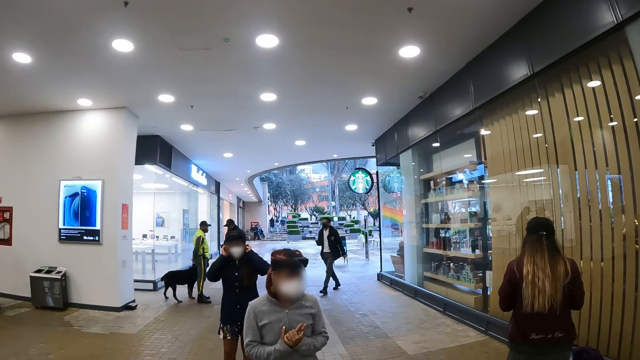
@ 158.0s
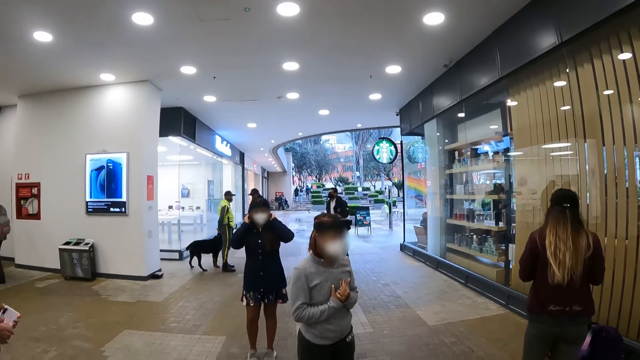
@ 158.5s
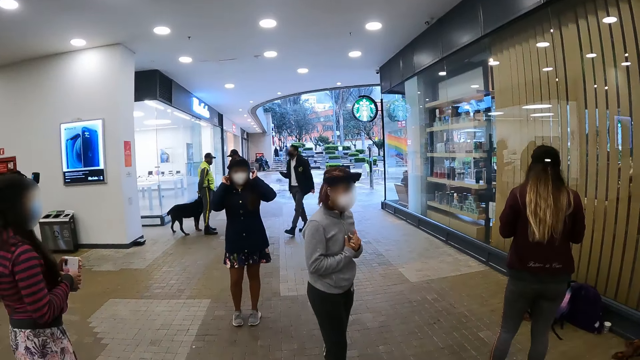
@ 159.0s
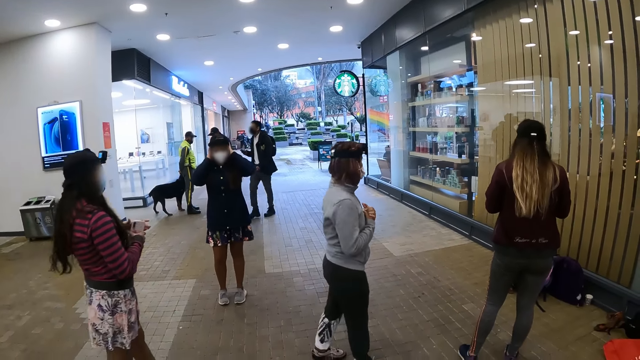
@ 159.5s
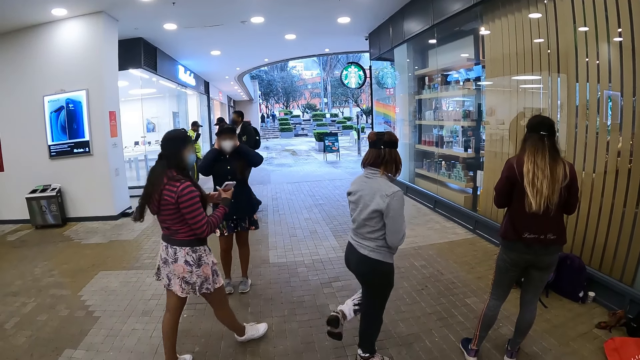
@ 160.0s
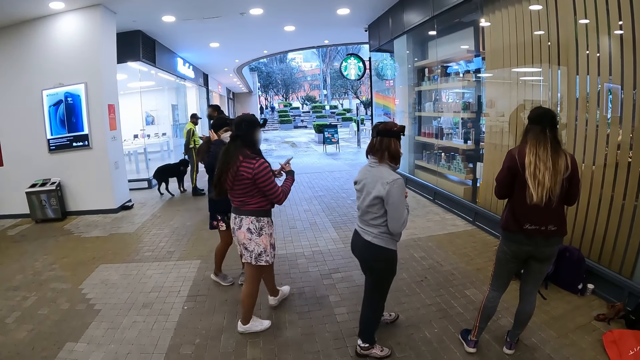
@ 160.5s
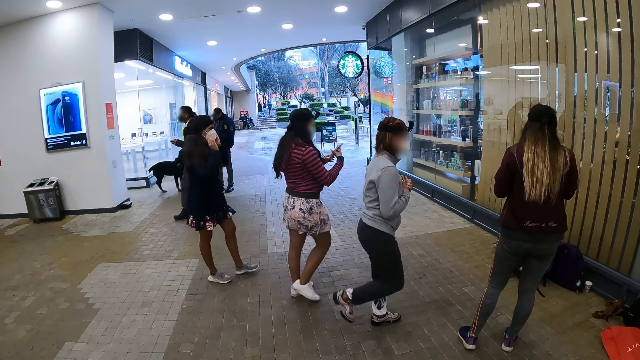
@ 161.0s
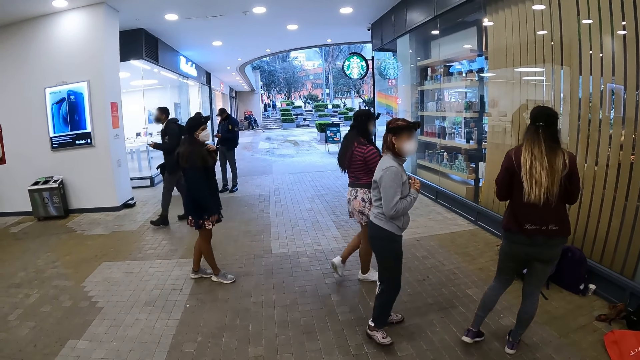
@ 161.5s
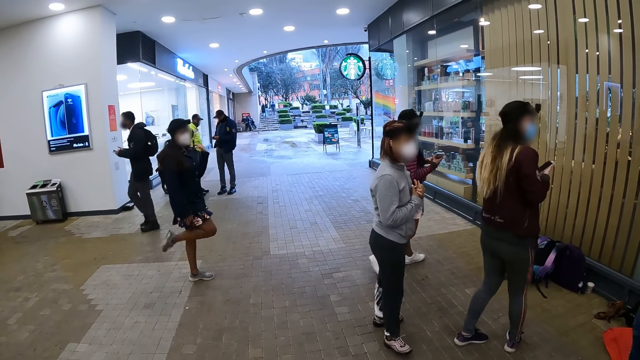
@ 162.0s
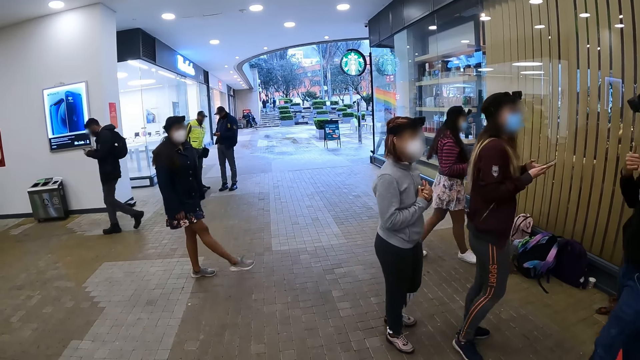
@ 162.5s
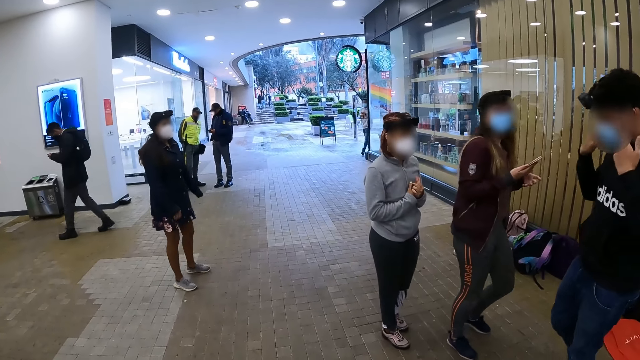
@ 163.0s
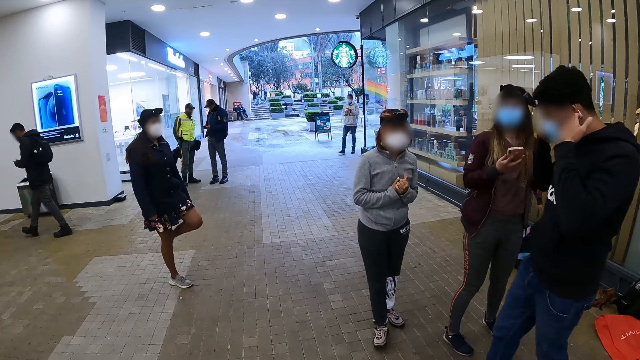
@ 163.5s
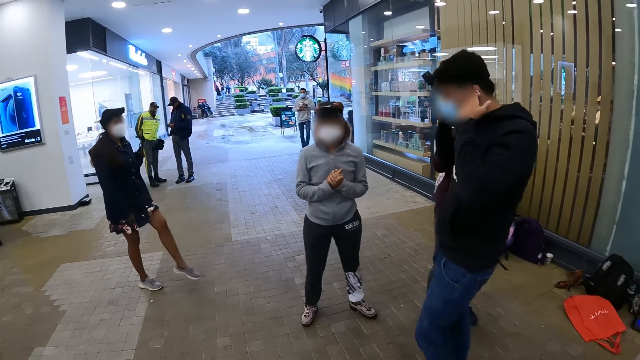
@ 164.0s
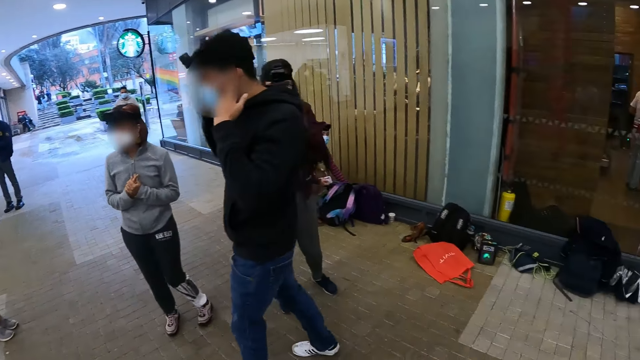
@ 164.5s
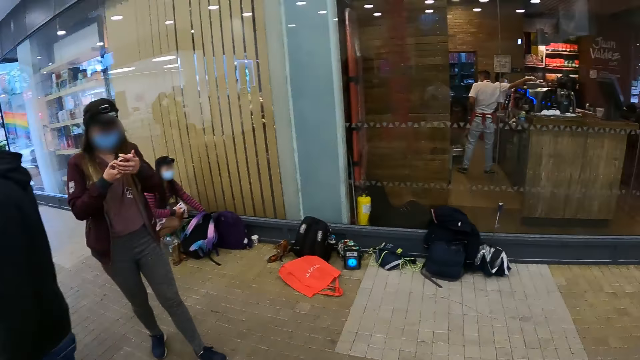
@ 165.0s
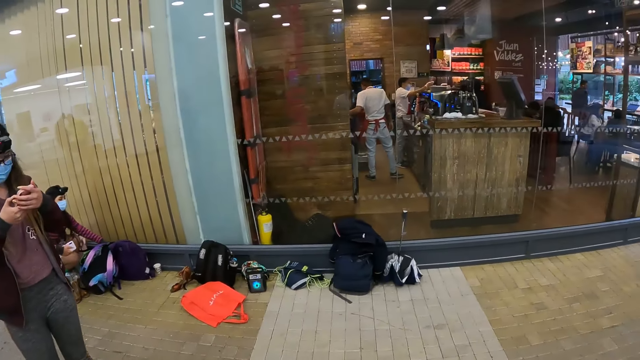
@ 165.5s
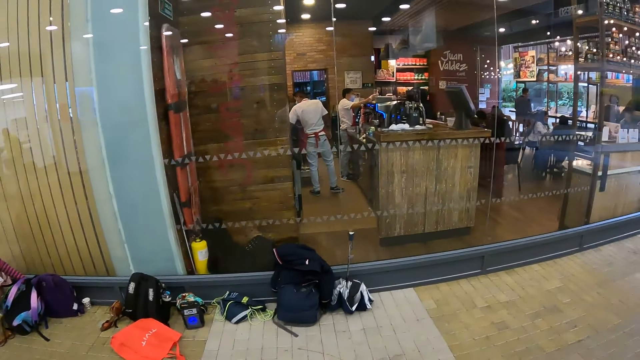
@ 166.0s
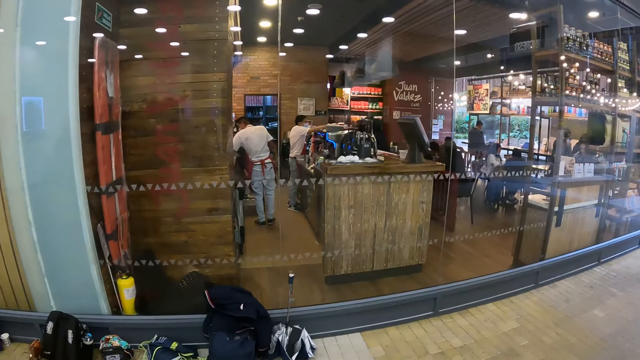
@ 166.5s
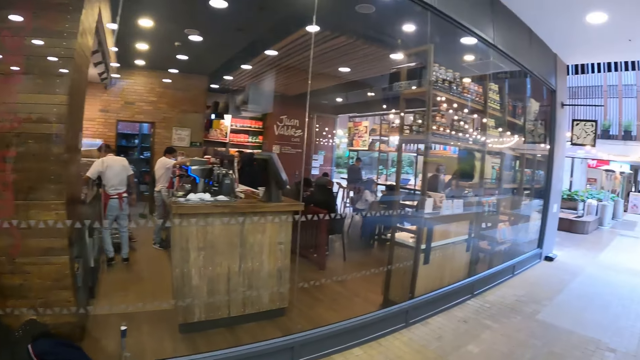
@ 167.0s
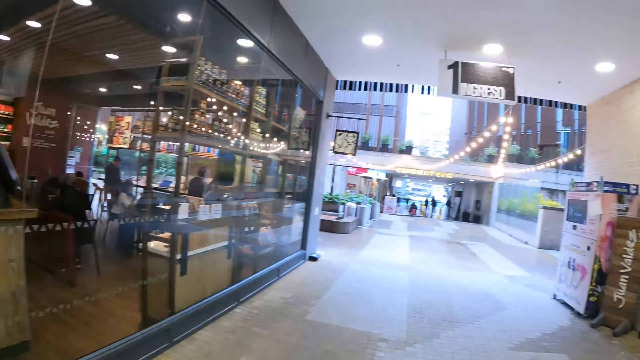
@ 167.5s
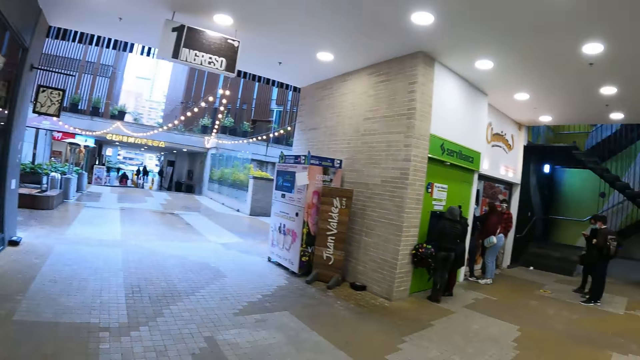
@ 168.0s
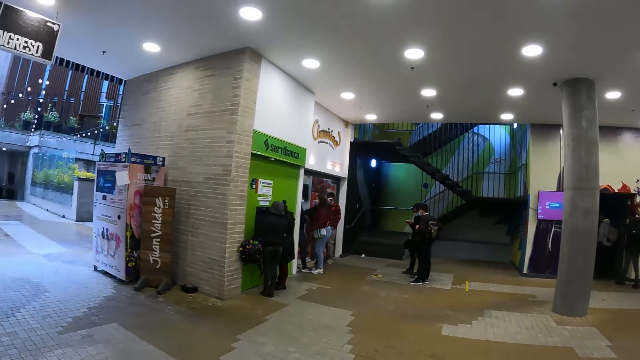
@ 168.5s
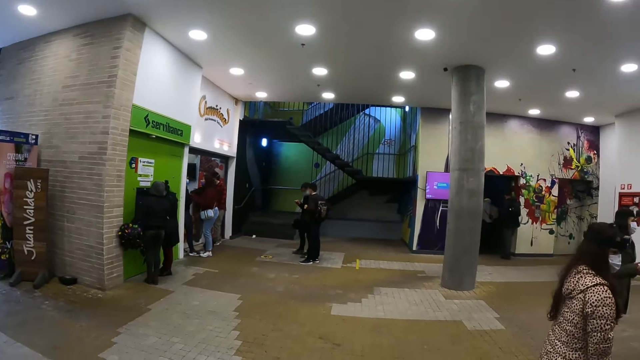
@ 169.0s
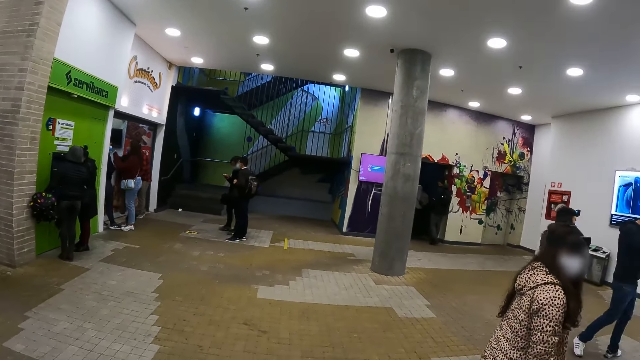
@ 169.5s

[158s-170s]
A woman moves toward the bags. The camera wearer turns around. They walk on the floor and look around the room.

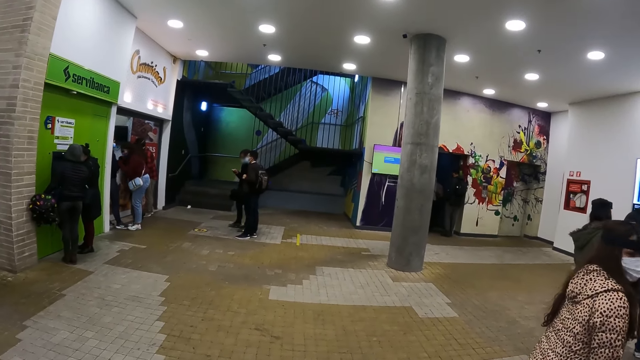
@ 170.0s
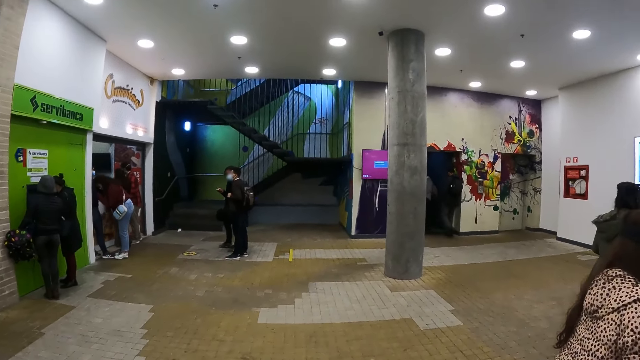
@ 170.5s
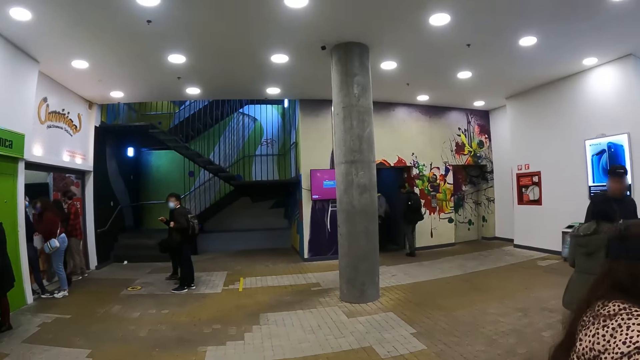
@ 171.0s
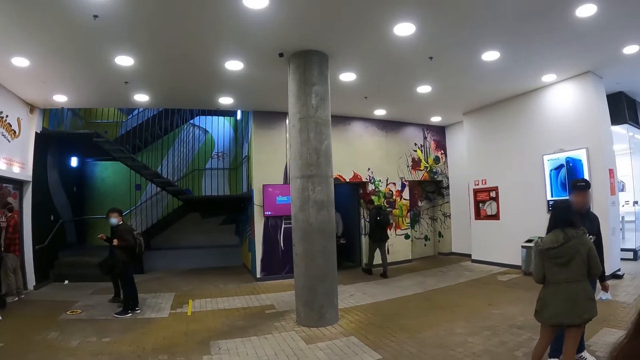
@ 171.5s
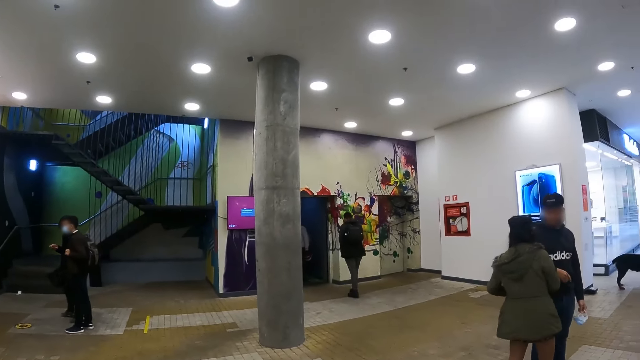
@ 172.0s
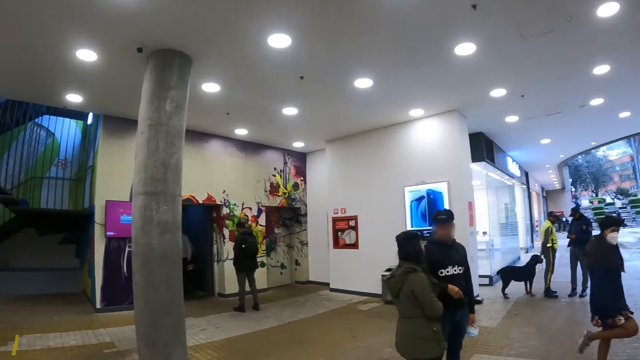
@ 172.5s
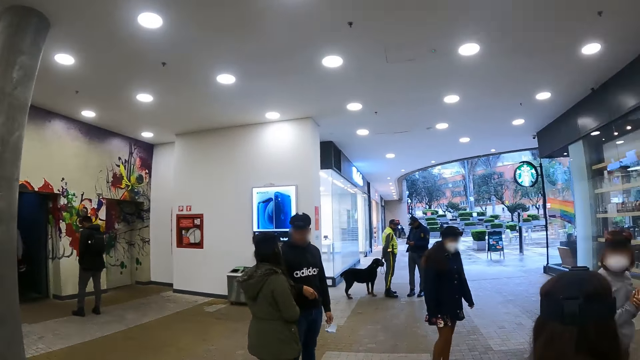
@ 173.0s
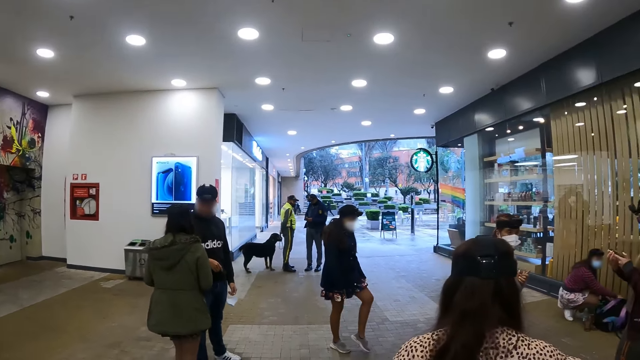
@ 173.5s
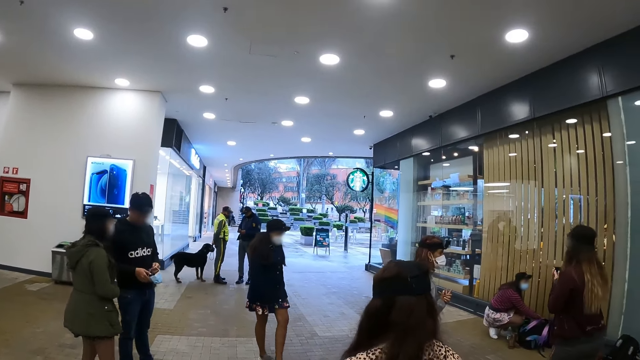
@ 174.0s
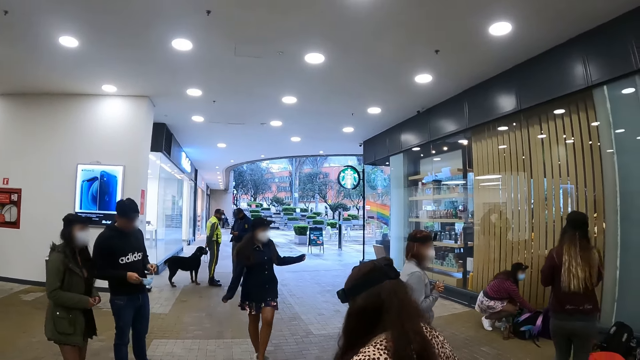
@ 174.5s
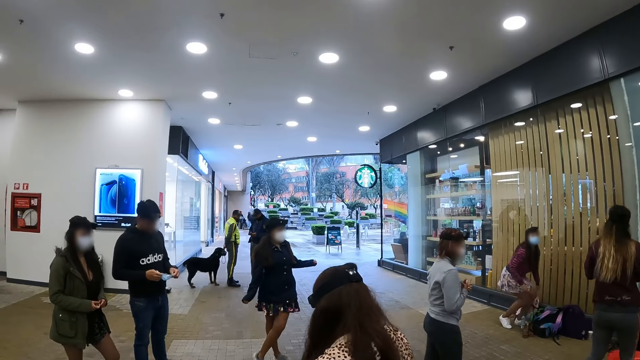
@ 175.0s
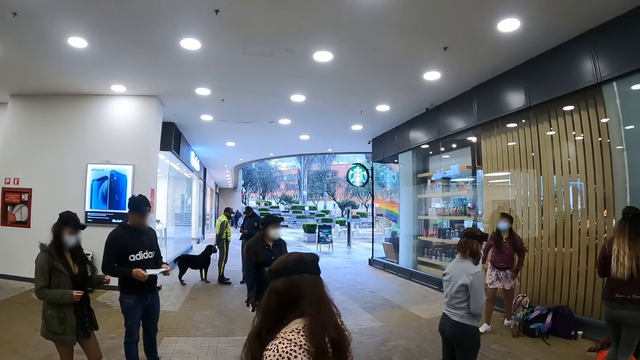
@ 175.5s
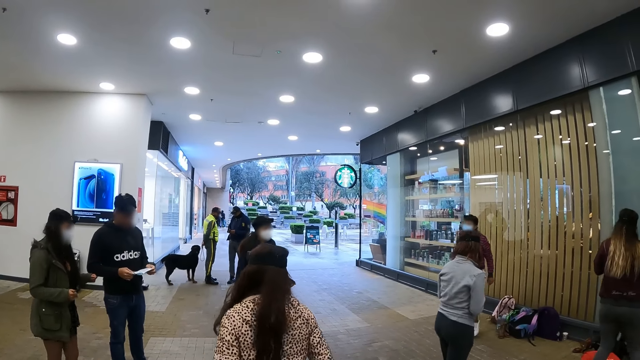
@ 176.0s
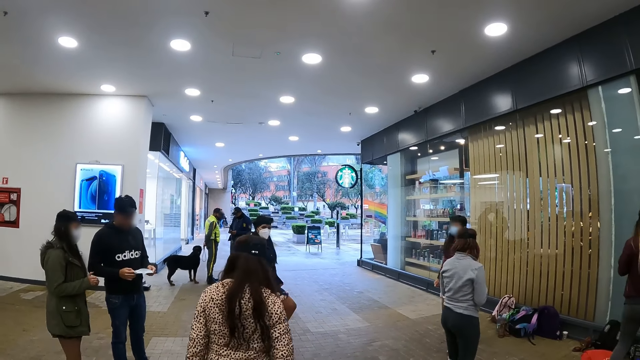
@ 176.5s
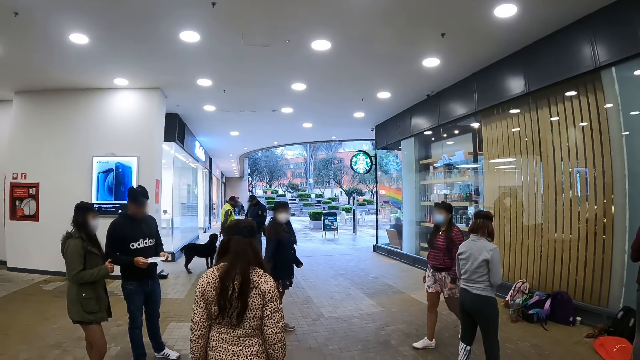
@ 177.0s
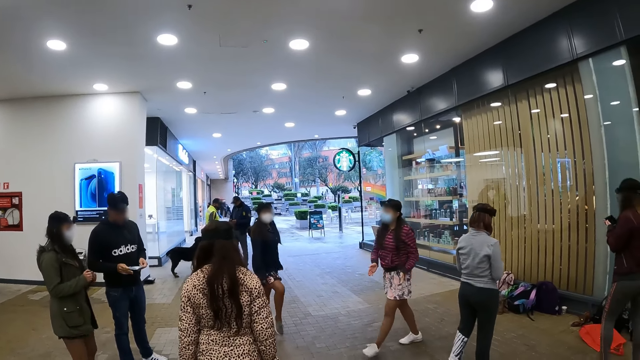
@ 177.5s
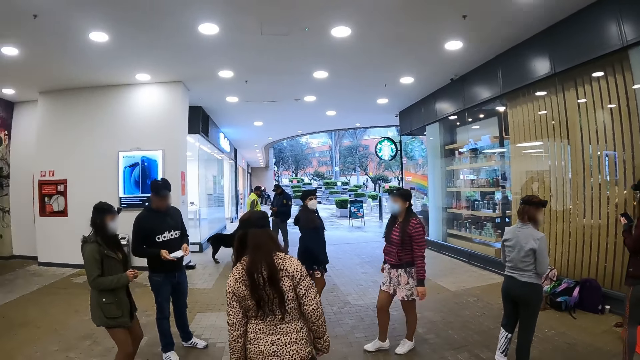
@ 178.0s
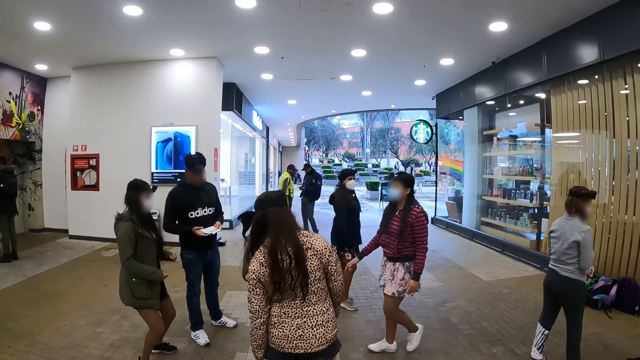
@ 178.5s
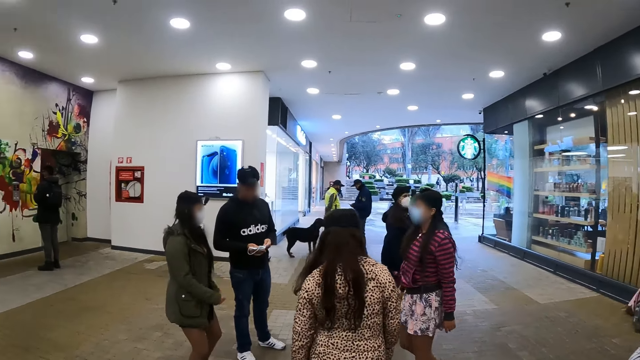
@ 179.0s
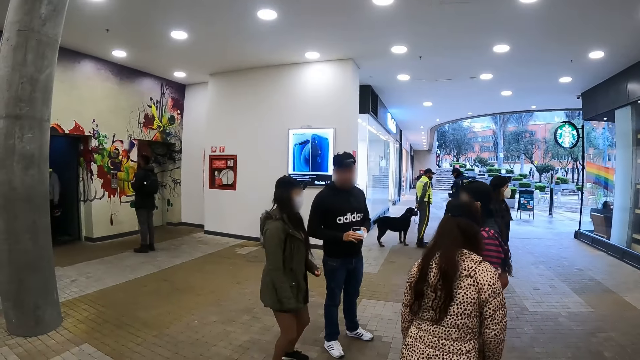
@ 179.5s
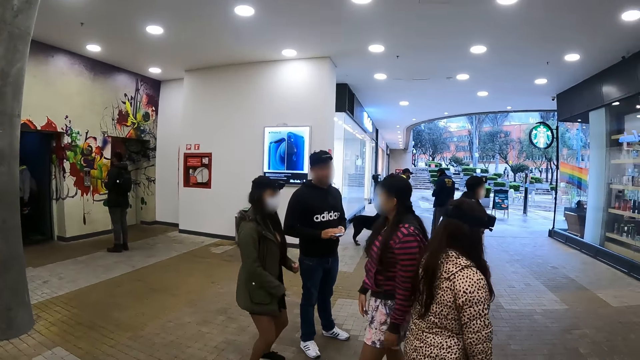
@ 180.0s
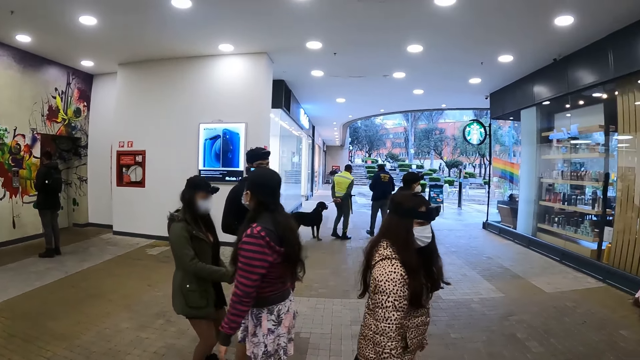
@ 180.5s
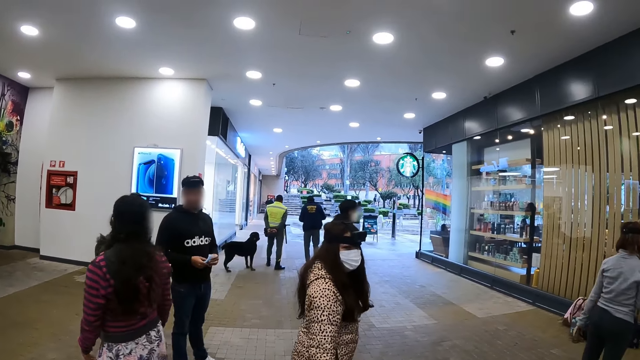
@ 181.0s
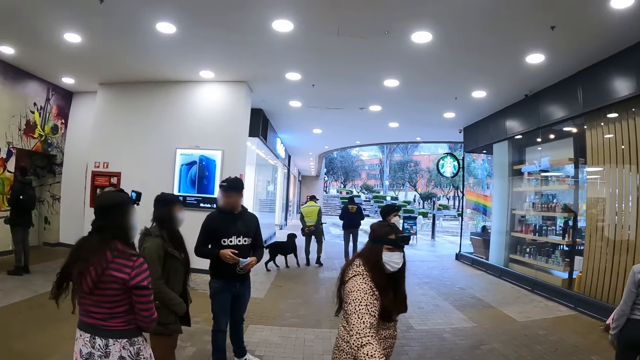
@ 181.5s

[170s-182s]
The camera wearer walks on the floor. A woman interacts with a man. The camera wearer looks around the room. Another woman stands up and walks away from the bags. The first woman dances.
